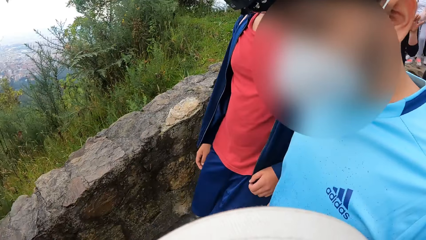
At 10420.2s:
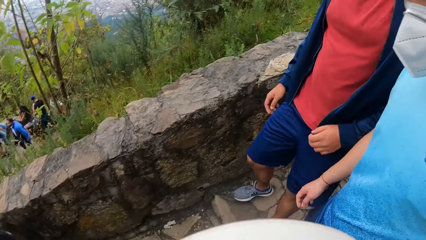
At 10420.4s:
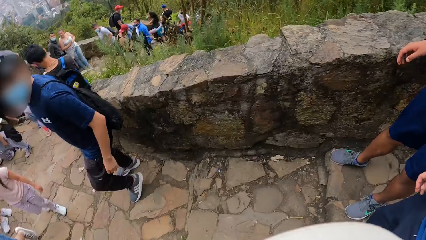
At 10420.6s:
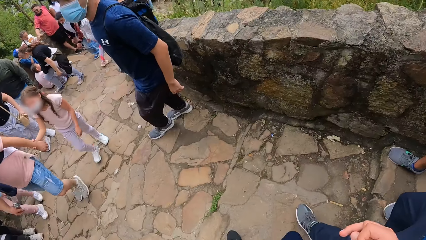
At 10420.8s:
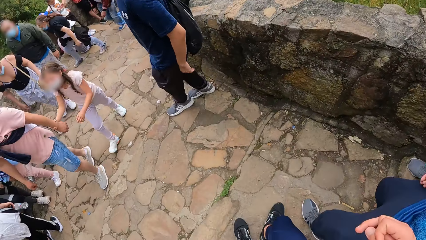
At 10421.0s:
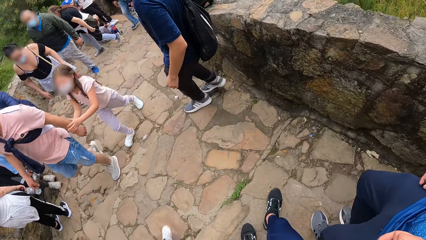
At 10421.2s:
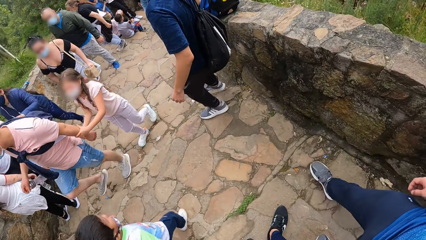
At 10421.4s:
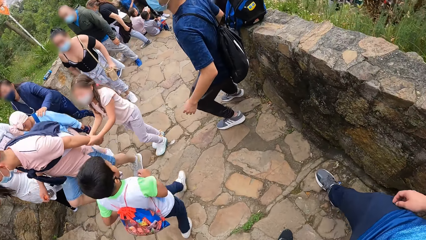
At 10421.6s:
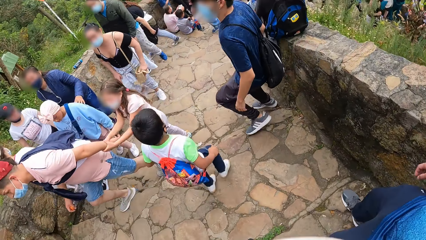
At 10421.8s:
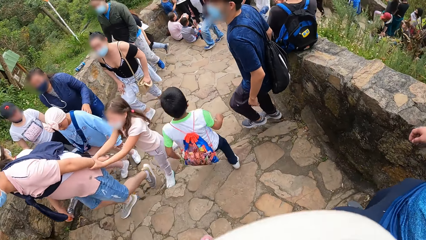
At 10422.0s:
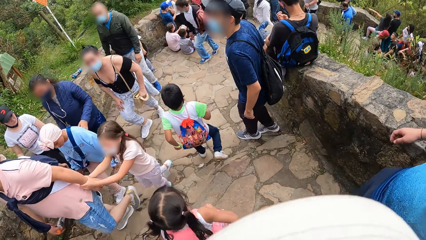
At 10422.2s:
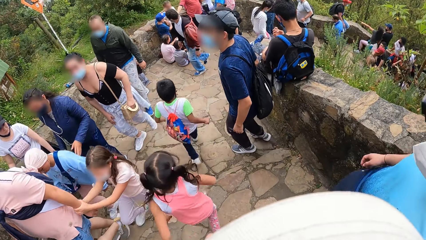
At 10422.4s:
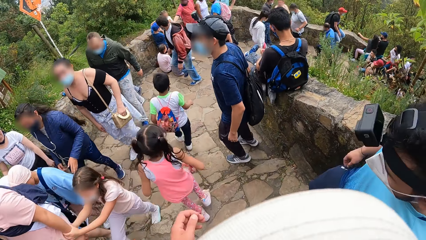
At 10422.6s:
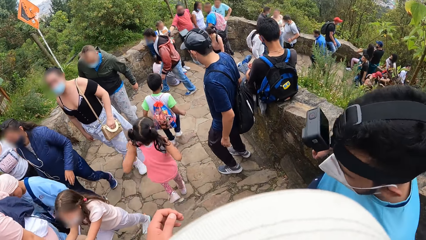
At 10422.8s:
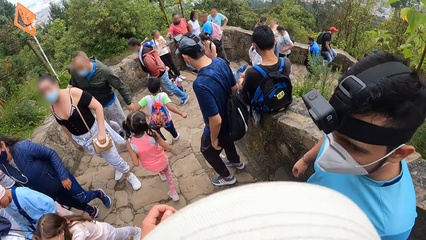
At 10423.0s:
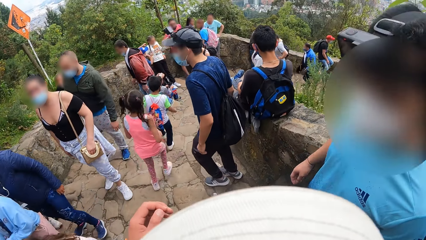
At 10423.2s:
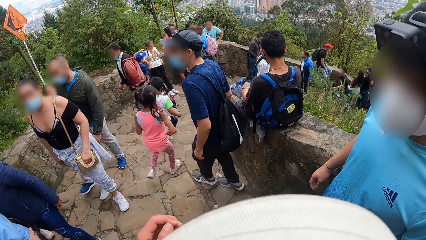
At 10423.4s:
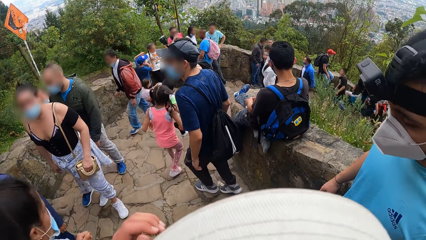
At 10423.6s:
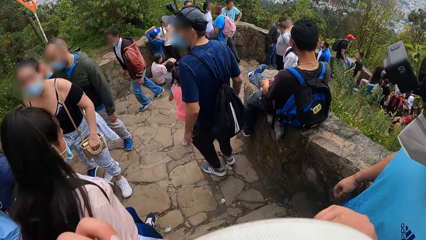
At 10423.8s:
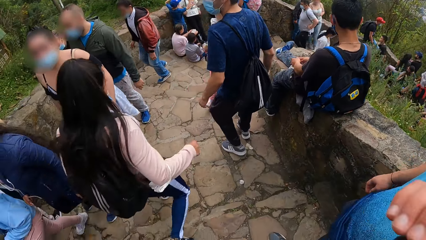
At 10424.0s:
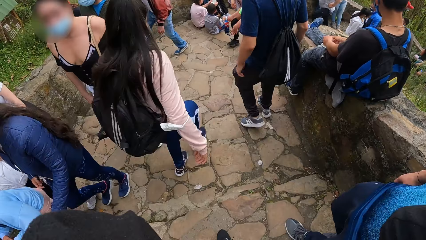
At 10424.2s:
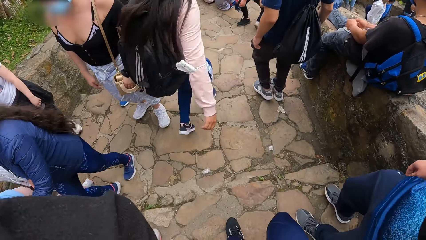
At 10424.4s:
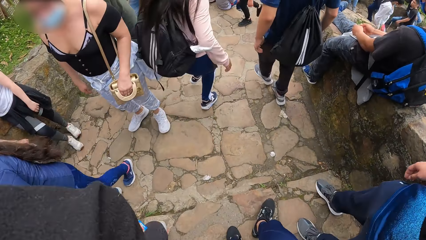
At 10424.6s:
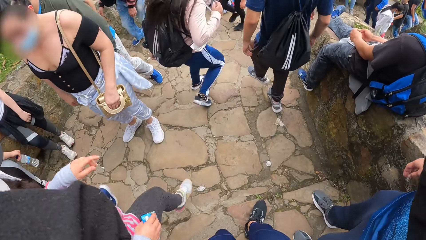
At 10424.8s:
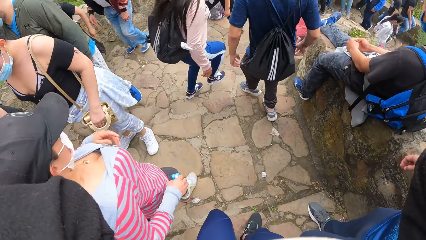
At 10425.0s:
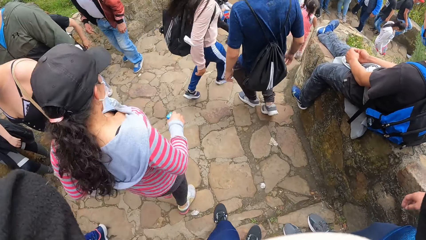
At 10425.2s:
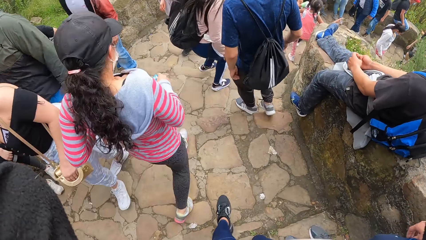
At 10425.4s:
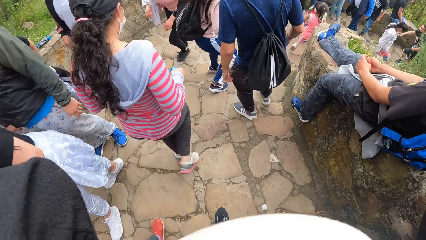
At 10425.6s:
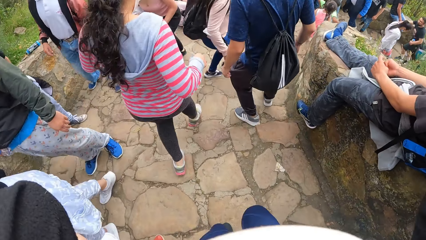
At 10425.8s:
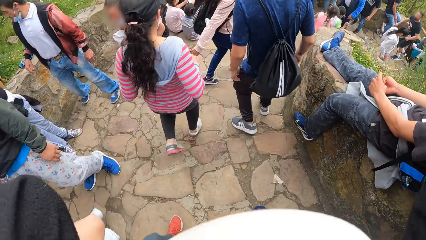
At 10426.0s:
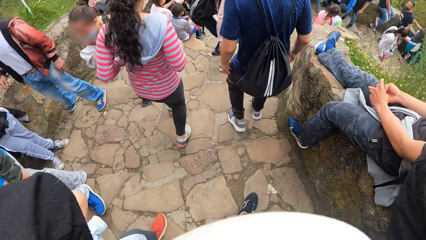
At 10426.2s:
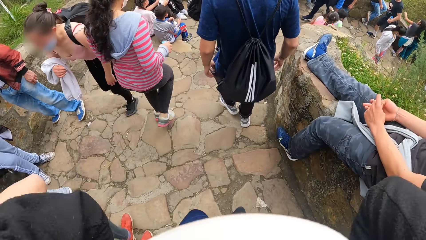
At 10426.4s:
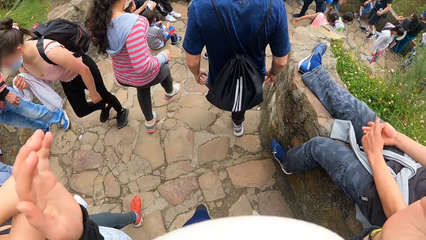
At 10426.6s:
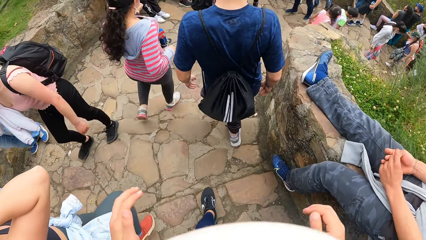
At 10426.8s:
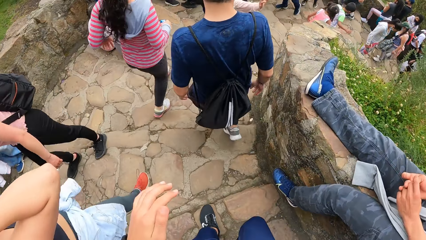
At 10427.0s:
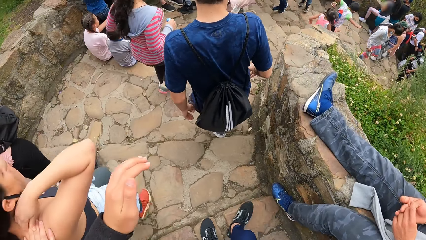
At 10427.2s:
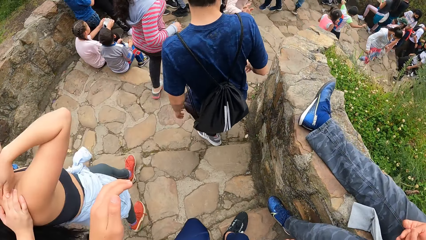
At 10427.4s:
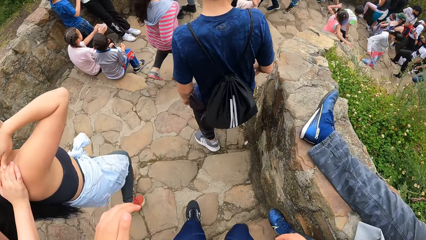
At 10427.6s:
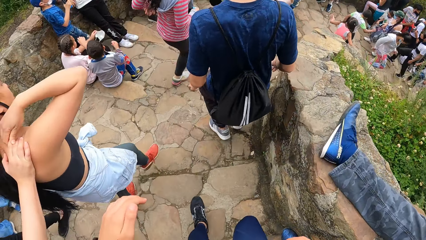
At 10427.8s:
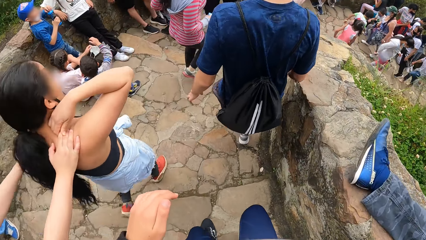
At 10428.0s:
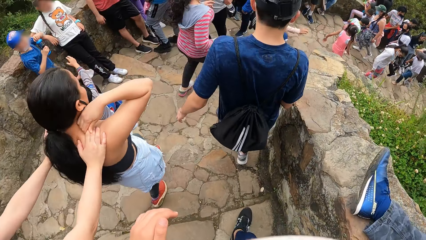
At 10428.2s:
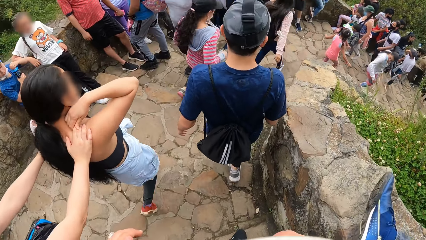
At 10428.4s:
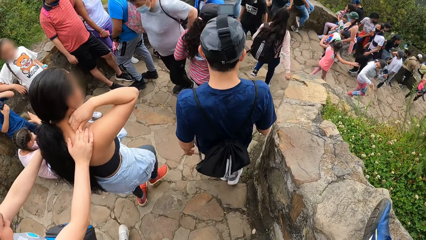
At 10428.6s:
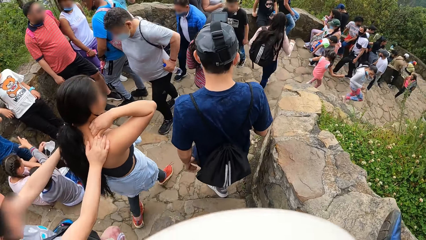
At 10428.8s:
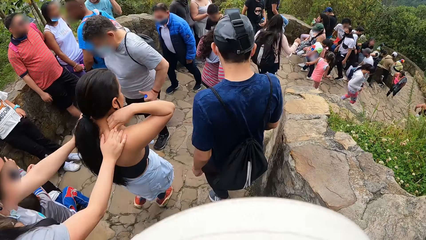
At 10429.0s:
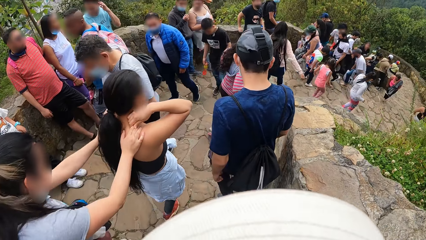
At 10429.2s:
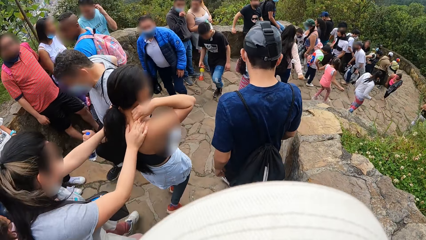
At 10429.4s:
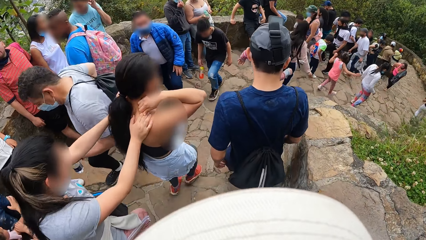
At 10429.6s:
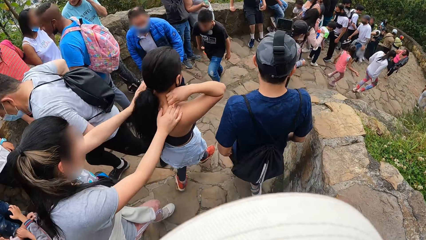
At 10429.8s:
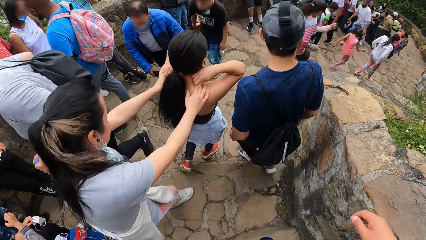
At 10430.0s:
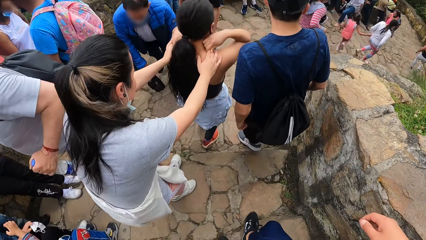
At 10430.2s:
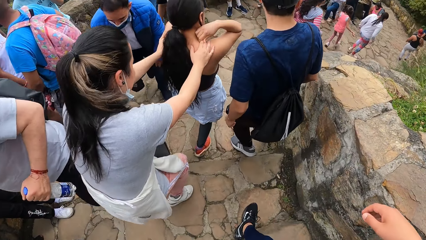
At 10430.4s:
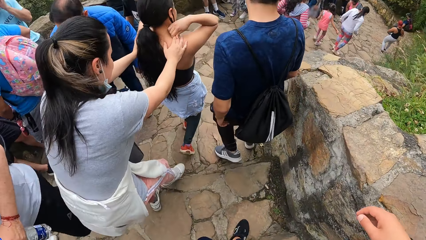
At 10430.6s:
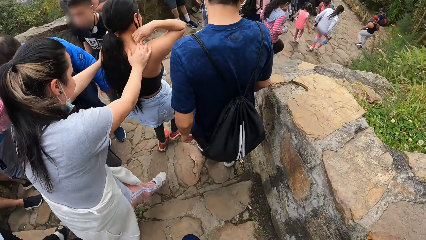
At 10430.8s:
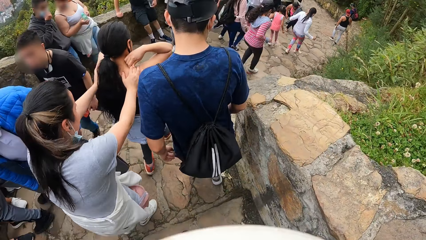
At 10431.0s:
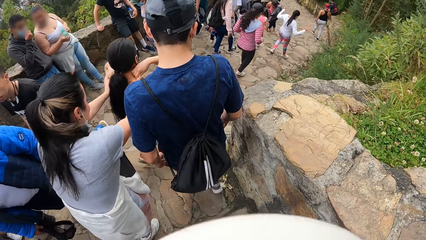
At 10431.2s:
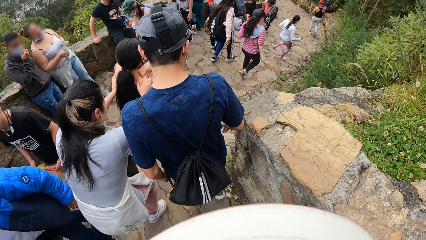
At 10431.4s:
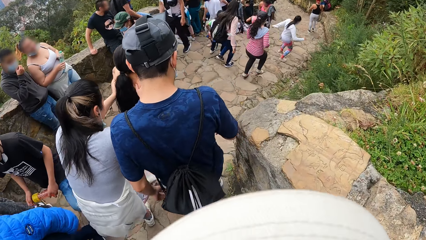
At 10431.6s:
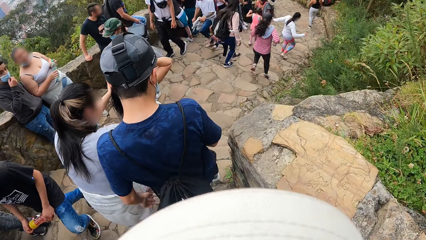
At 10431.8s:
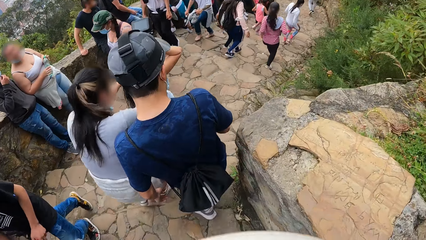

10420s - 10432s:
The camera wearer interacts with a man along the flight of stairs. They raise both hands along the flight of stairs. They drop both hands along the flight of stairs.

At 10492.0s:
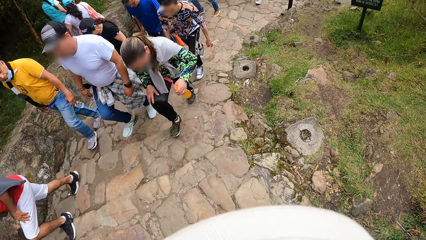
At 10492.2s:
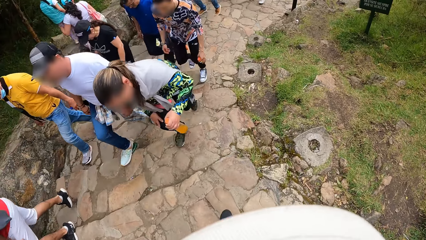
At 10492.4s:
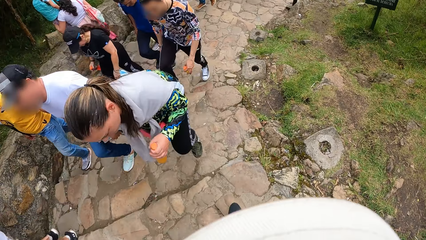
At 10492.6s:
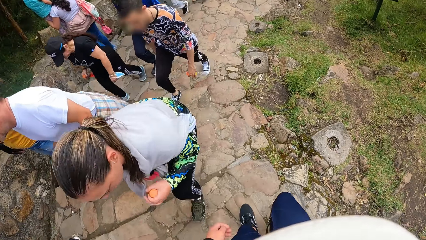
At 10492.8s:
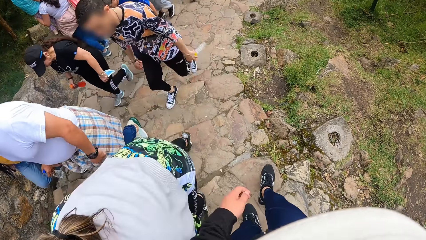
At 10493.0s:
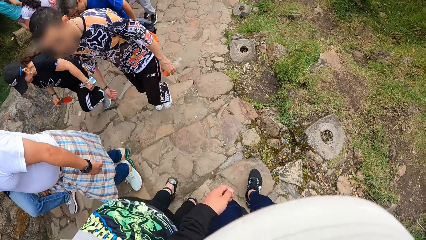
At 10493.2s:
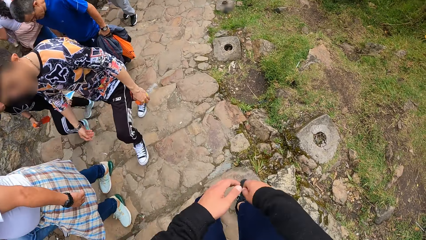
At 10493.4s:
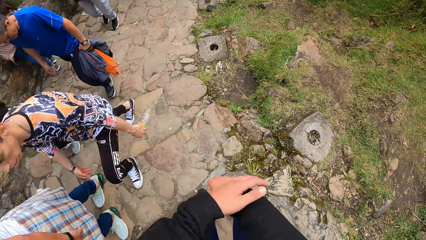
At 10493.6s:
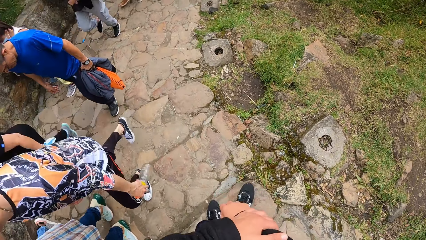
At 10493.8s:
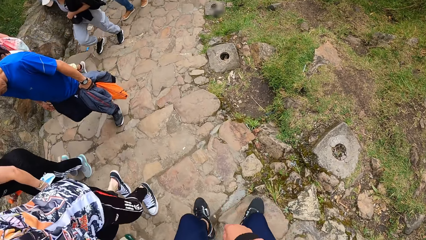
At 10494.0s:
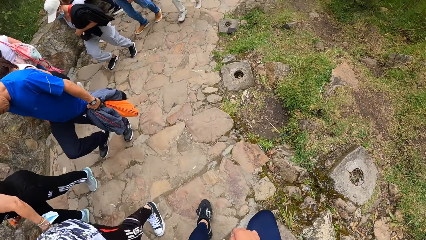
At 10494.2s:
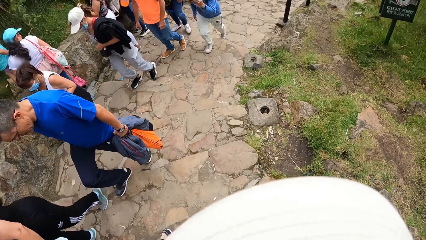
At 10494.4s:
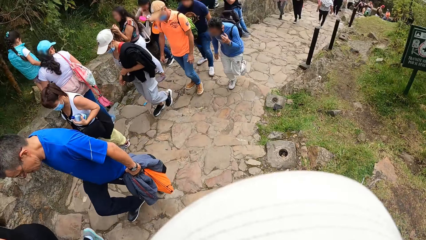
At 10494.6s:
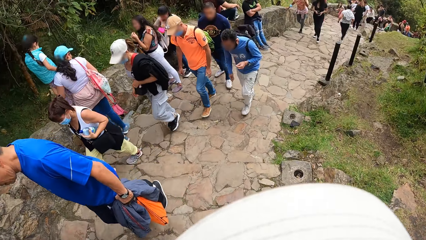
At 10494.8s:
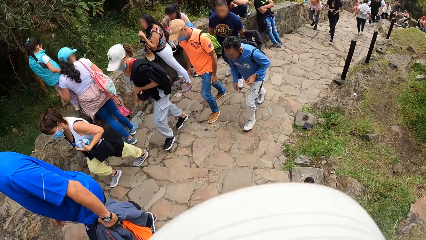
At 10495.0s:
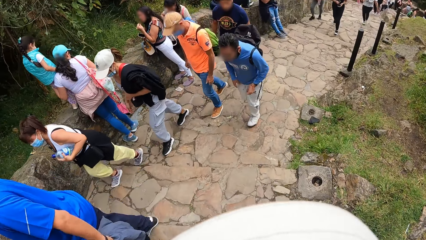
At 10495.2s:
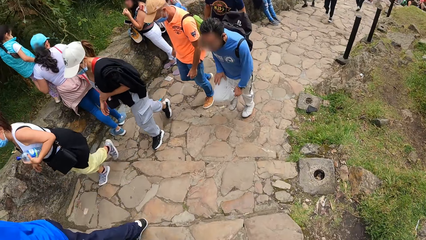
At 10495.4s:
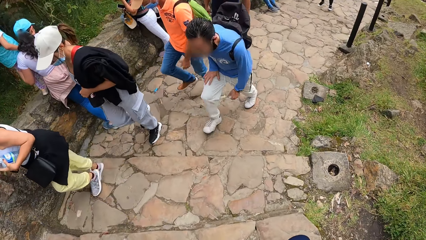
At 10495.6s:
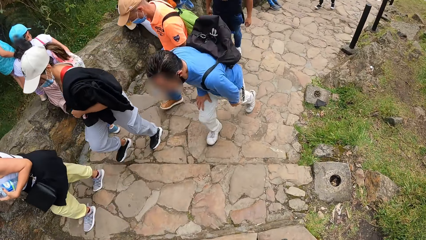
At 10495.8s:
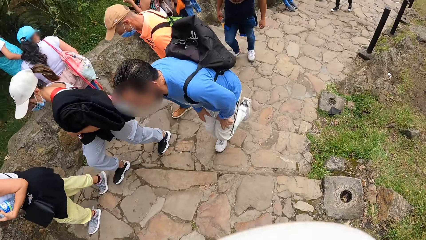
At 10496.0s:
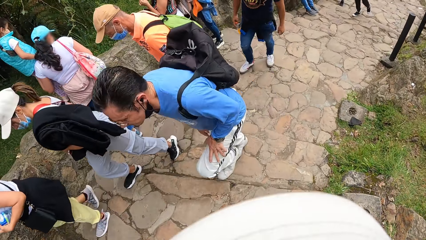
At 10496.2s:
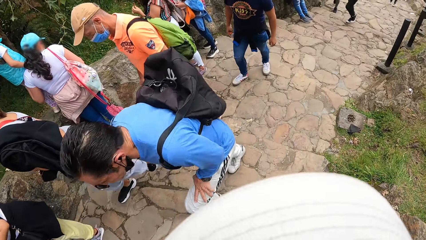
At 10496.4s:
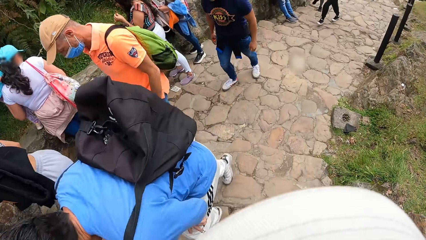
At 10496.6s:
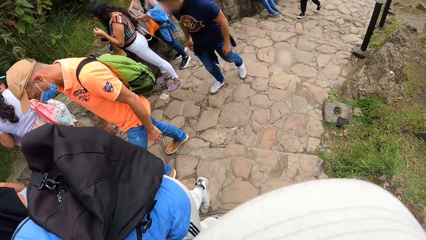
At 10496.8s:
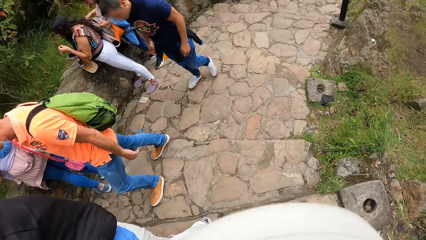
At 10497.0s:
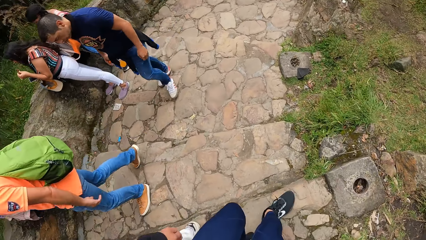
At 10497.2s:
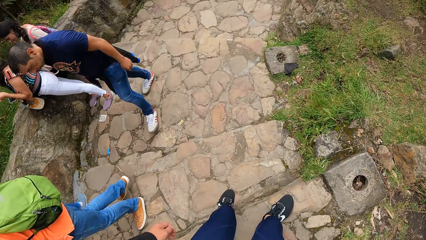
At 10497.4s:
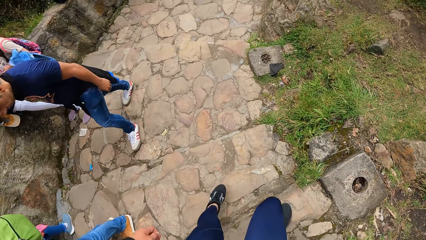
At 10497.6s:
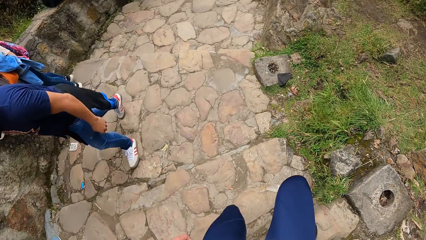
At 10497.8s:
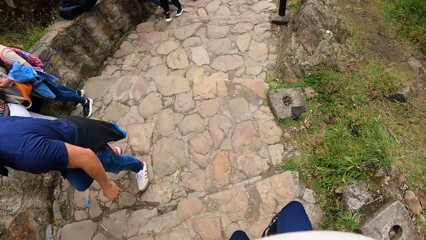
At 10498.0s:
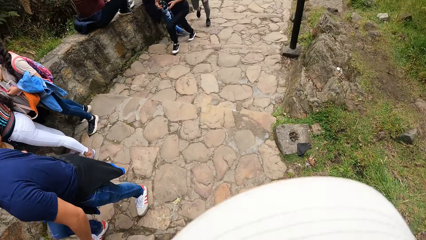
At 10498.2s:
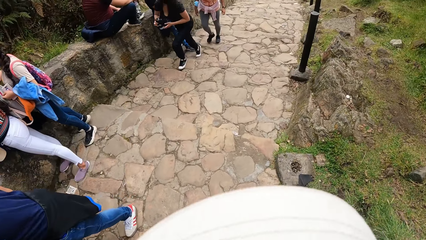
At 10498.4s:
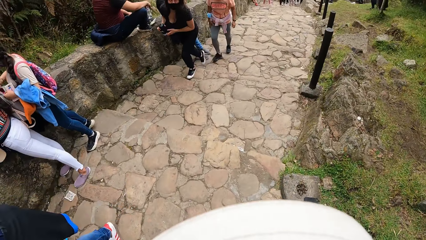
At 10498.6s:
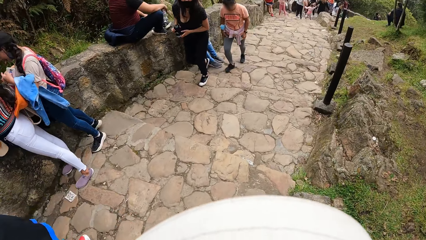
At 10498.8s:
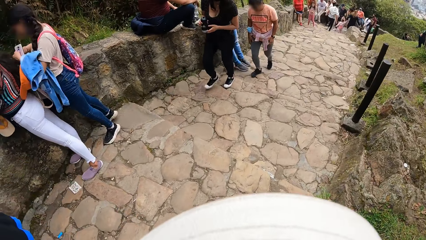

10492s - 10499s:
The camera wearer touches his right wrist with his left wrist.
